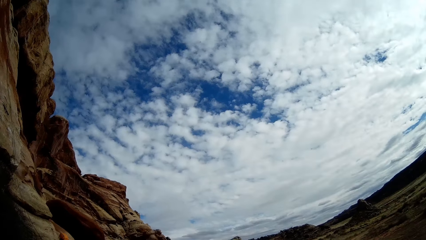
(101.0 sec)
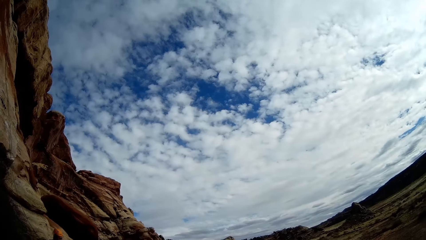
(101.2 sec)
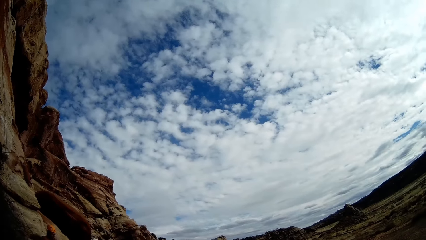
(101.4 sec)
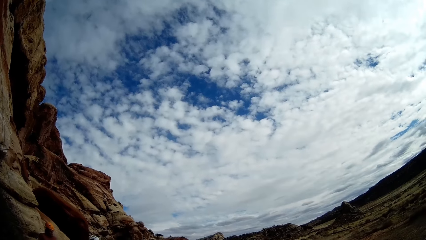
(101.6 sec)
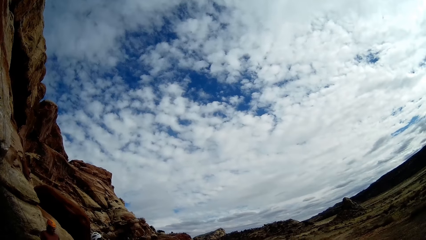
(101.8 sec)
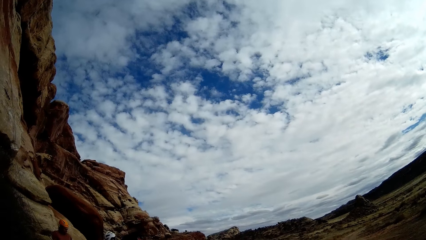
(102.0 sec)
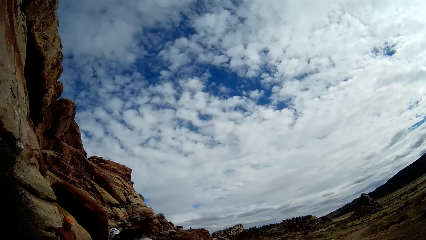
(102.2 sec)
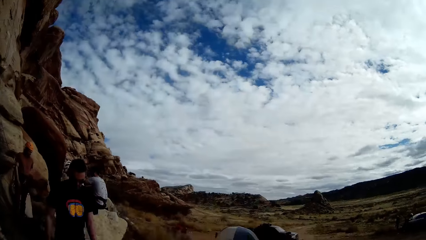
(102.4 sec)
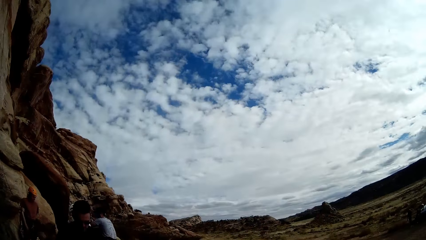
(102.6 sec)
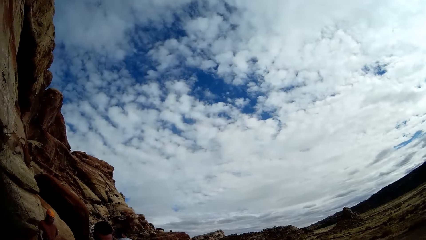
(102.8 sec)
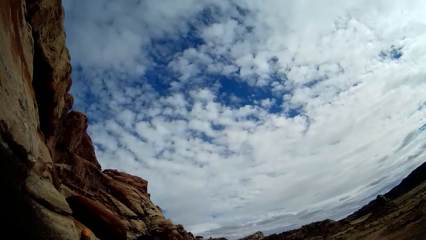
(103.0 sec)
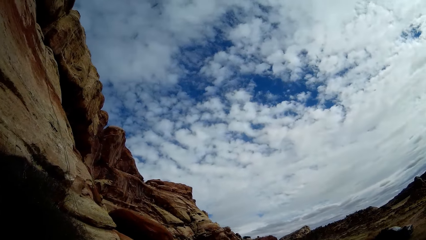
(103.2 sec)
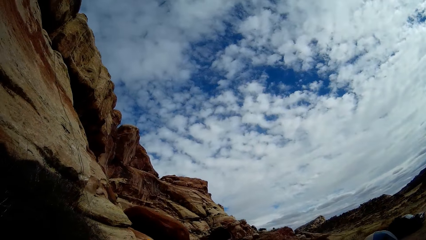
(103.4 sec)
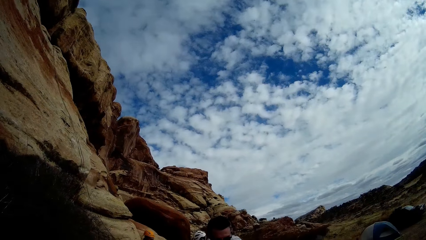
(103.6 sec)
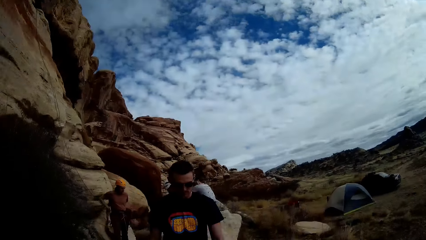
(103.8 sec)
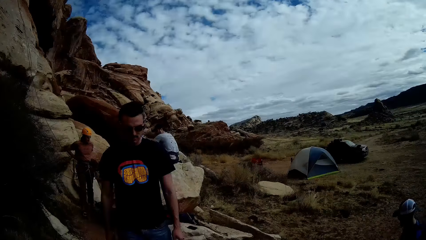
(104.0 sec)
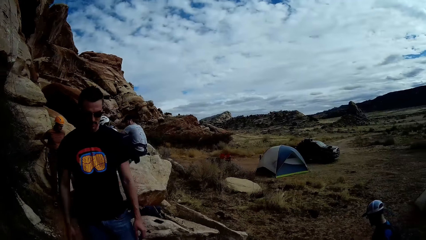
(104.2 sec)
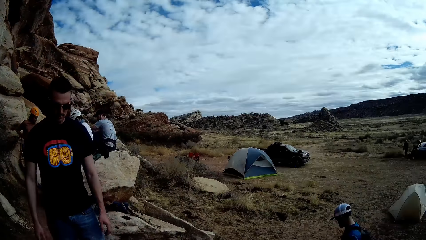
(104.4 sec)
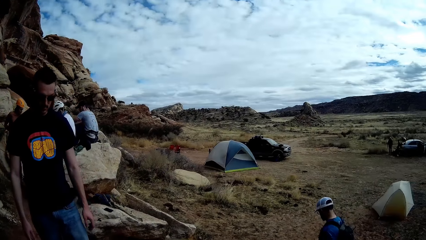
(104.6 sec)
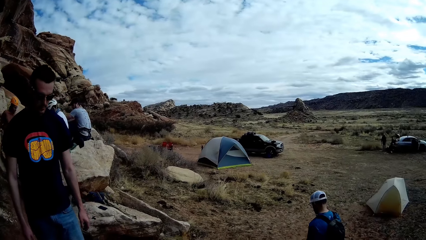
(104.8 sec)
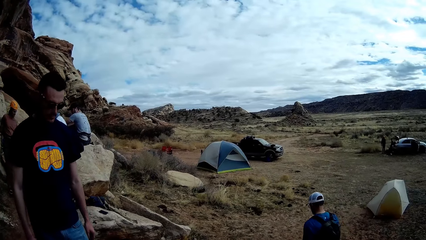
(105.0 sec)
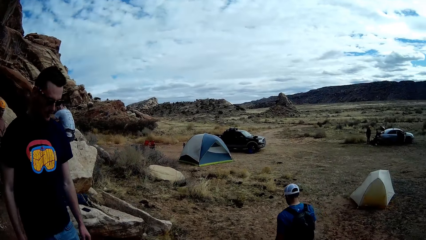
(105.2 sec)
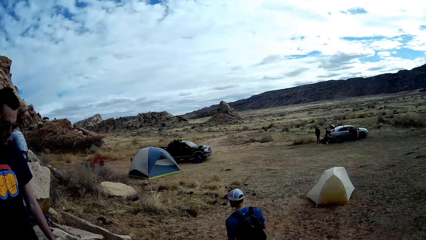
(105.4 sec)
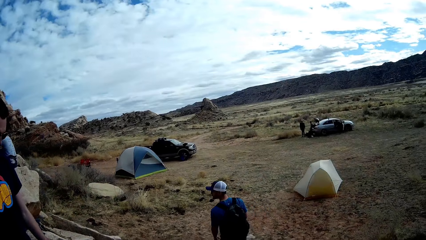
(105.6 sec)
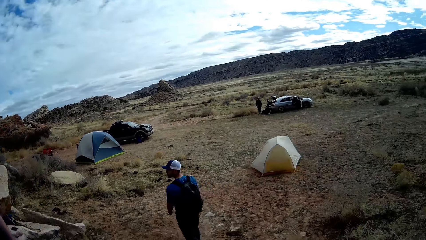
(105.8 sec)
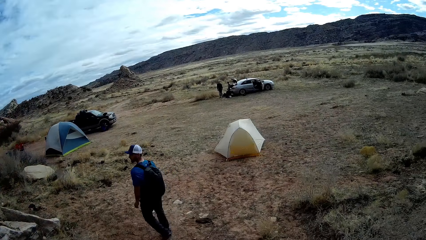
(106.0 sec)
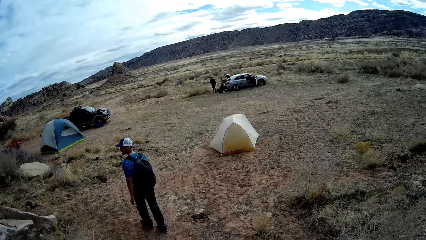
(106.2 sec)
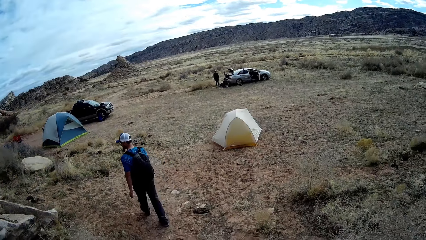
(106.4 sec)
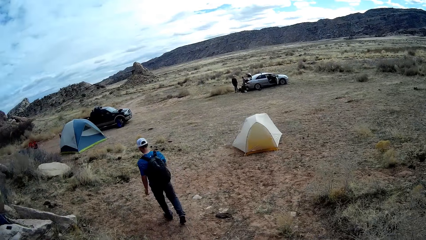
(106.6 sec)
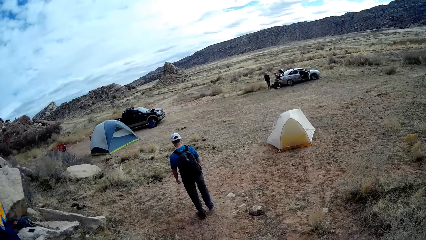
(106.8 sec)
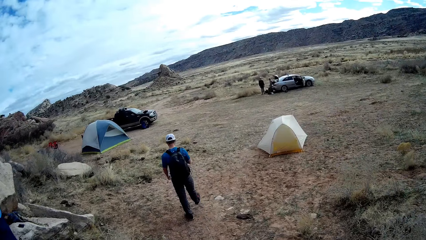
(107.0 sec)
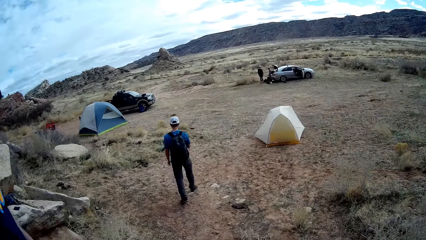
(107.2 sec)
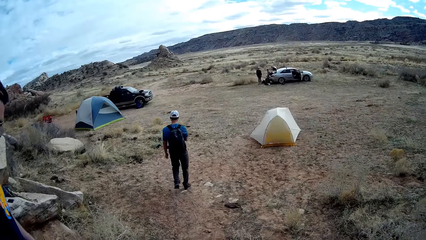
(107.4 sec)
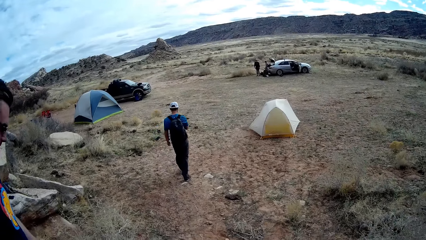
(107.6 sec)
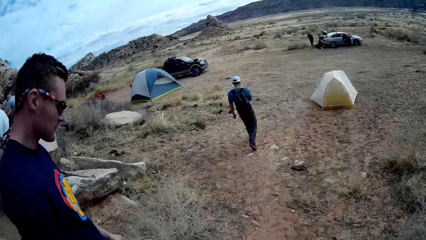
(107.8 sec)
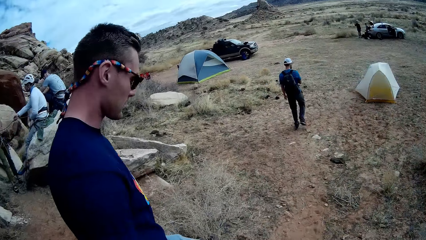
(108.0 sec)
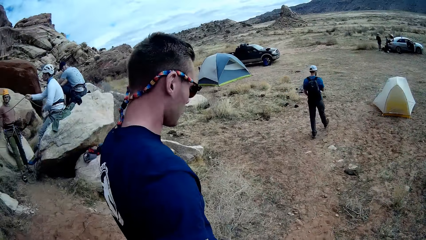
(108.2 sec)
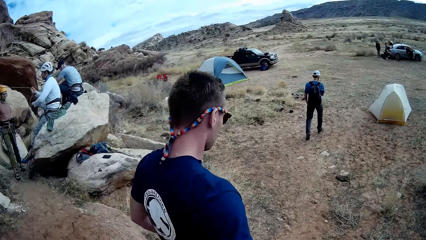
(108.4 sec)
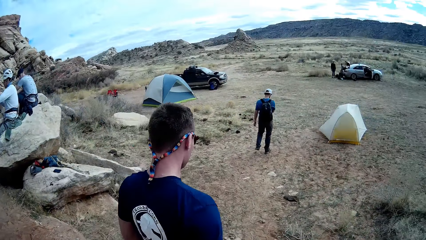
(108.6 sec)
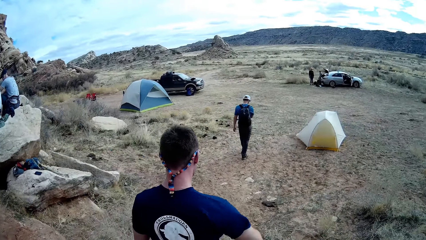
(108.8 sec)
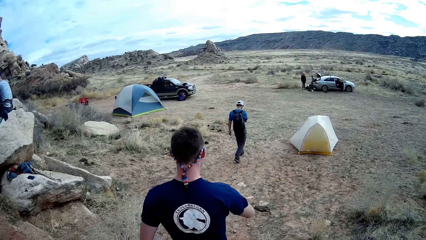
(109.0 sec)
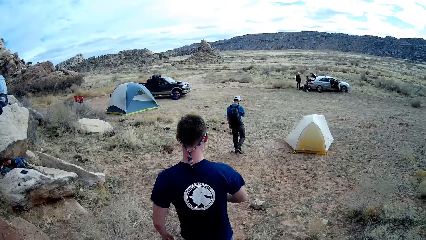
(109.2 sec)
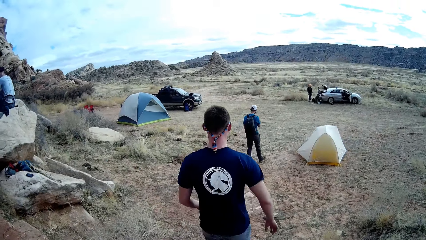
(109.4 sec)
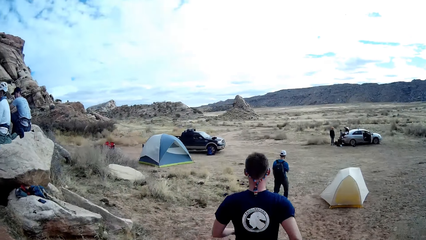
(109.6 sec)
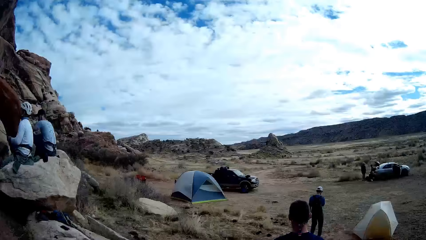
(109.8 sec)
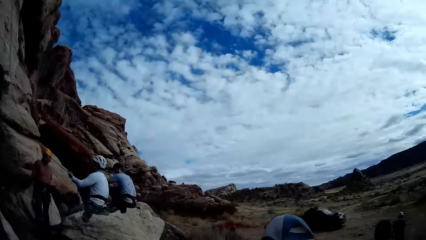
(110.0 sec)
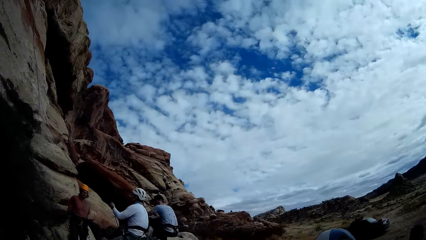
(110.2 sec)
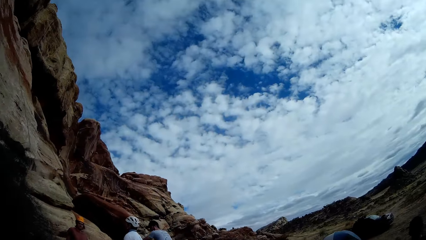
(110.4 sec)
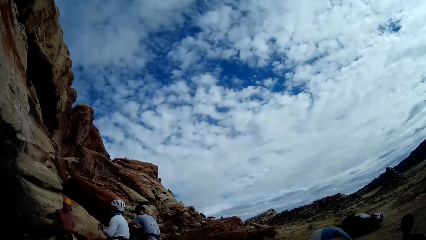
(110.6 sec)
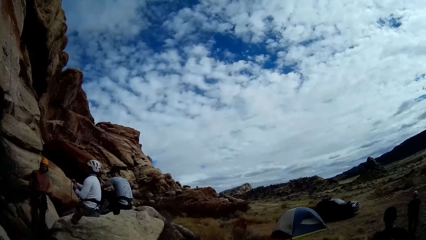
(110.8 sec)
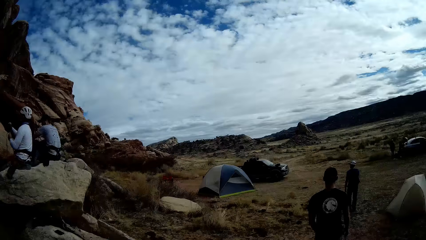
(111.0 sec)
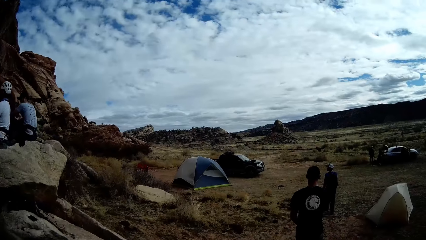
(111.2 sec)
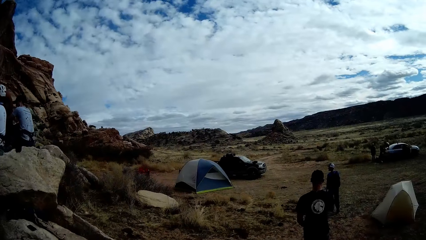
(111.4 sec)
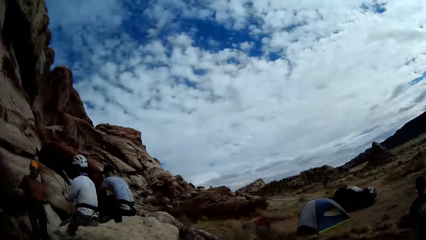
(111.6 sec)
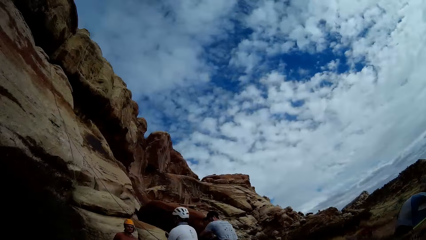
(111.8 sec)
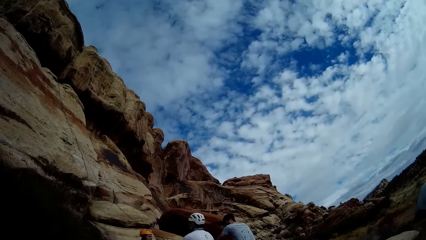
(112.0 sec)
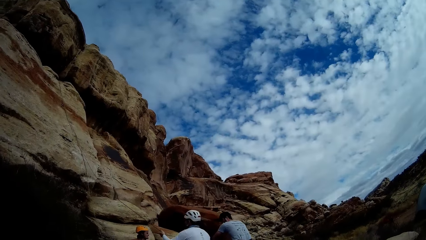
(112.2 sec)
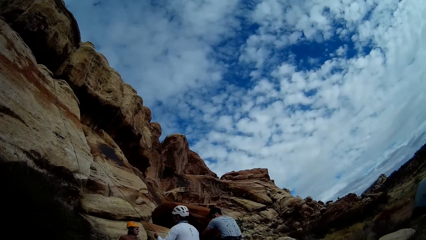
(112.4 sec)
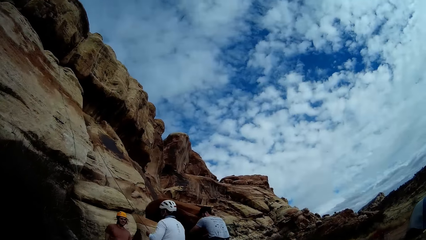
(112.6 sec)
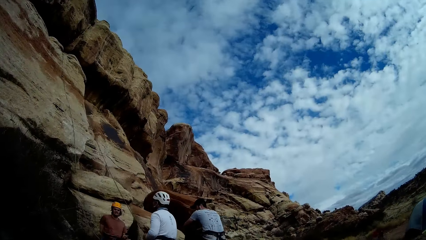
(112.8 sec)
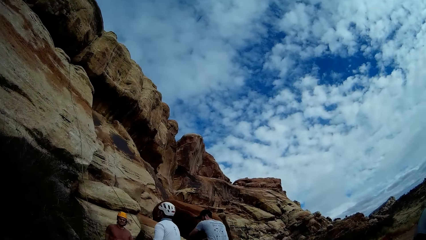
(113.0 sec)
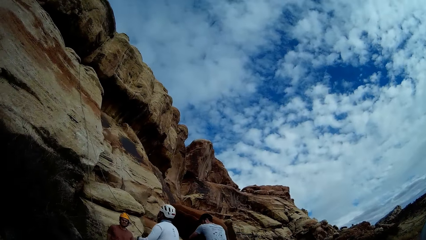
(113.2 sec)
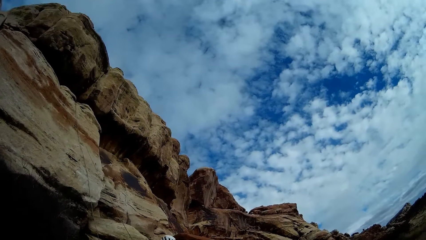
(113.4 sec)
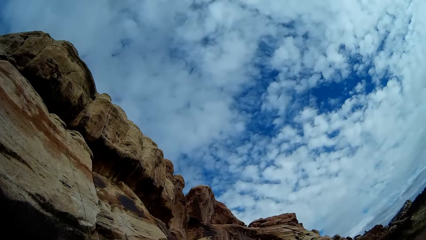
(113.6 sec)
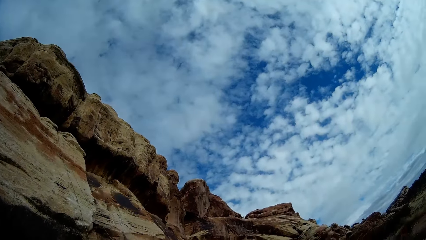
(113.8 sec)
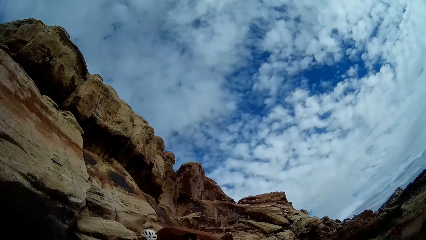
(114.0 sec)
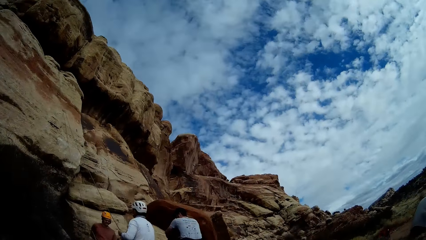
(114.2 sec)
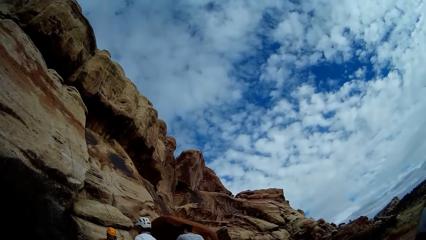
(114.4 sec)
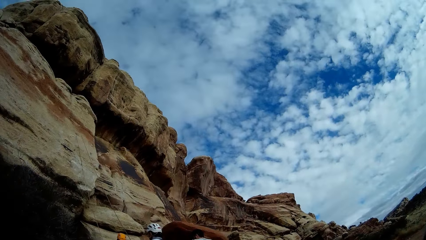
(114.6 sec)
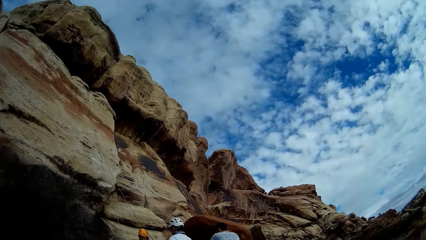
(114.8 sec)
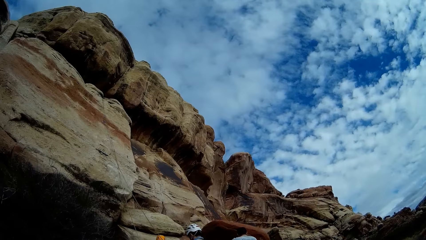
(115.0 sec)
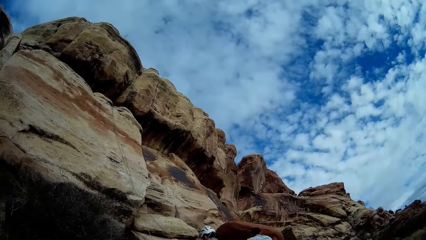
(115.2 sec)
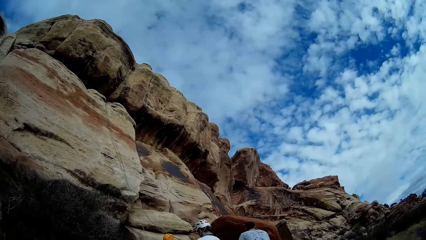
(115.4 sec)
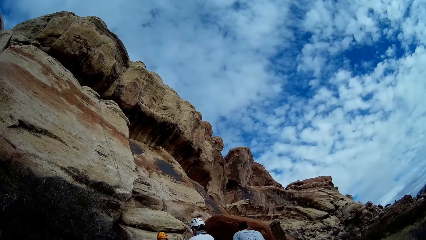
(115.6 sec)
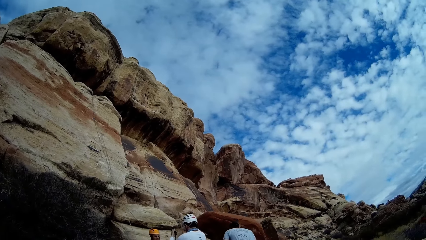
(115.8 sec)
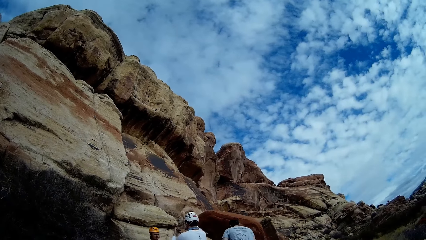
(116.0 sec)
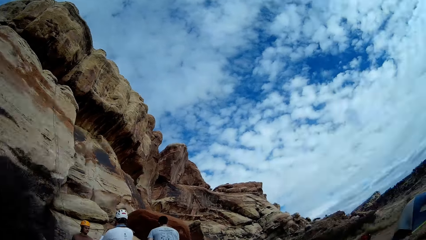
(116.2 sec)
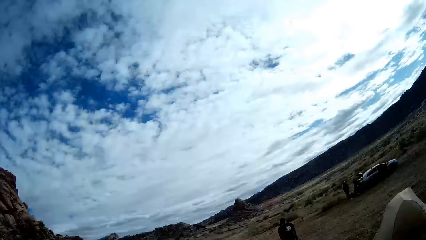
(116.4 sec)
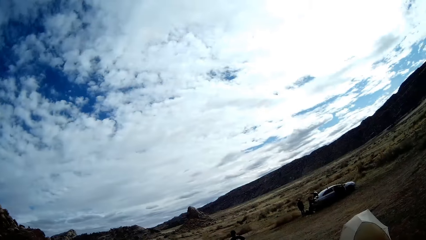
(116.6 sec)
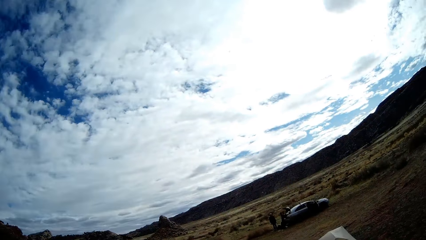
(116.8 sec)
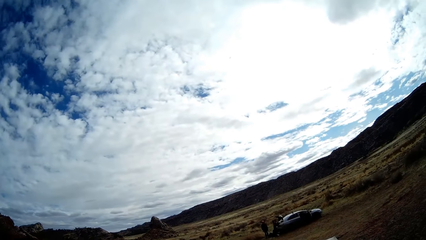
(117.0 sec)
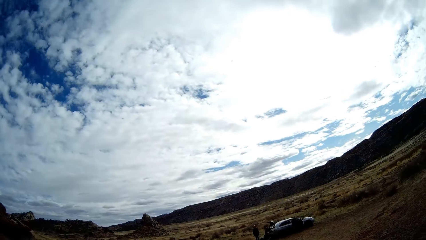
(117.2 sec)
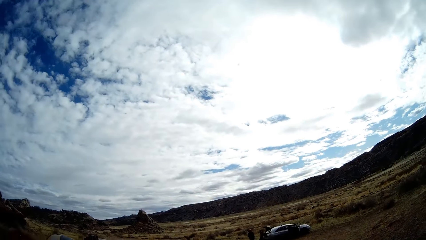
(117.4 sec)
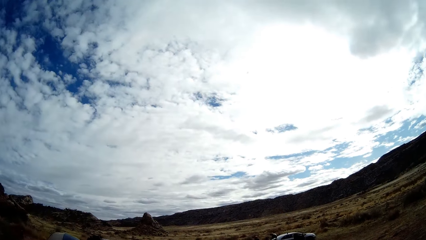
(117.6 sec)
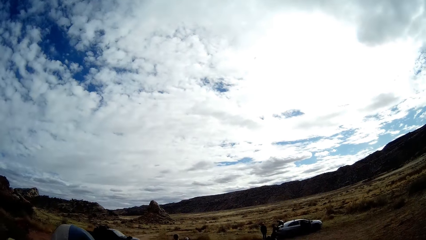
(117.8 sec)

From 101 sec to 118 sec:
The other man follows the first man to a car. The camera wearer looks around the valley.
